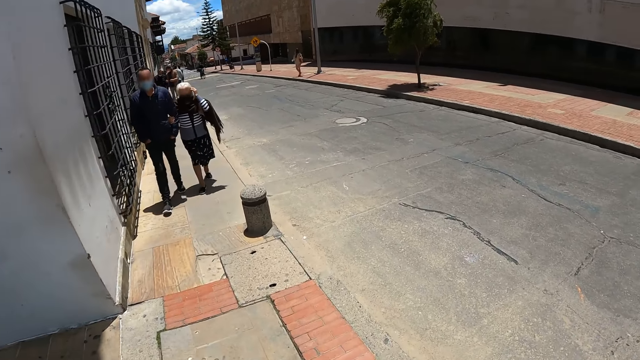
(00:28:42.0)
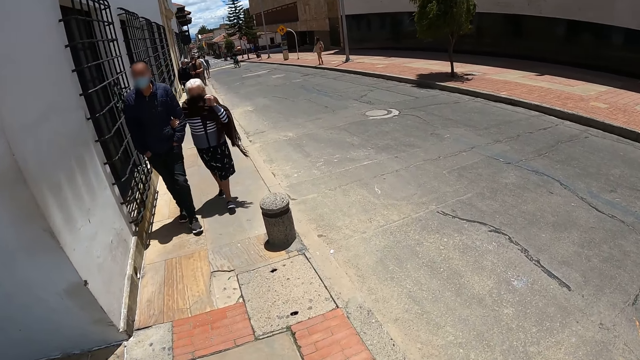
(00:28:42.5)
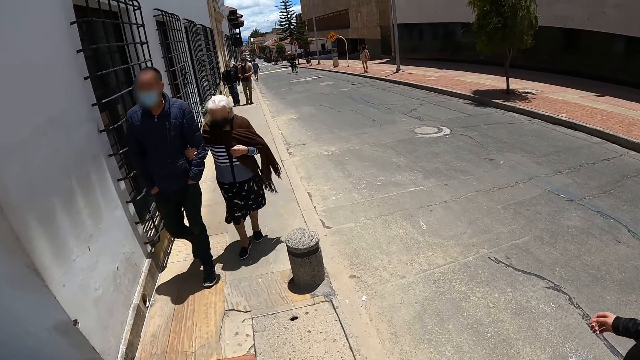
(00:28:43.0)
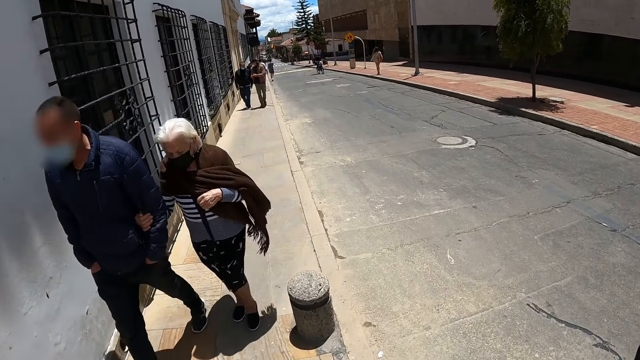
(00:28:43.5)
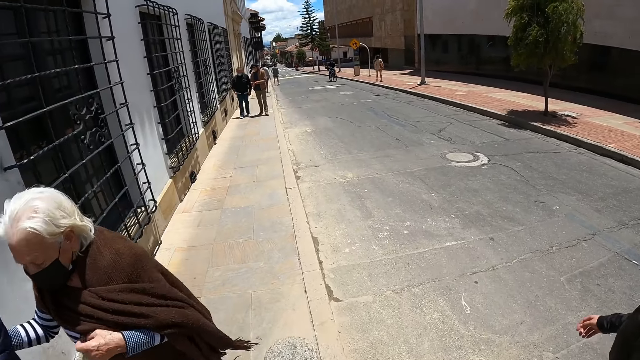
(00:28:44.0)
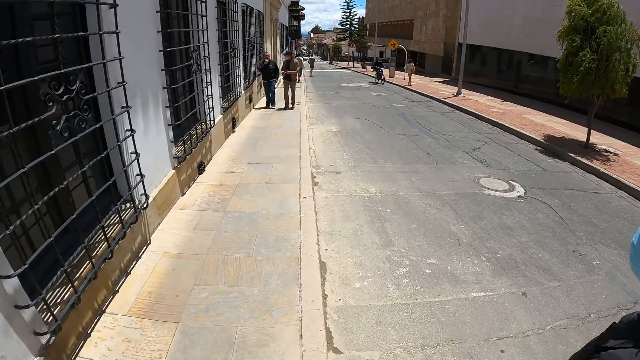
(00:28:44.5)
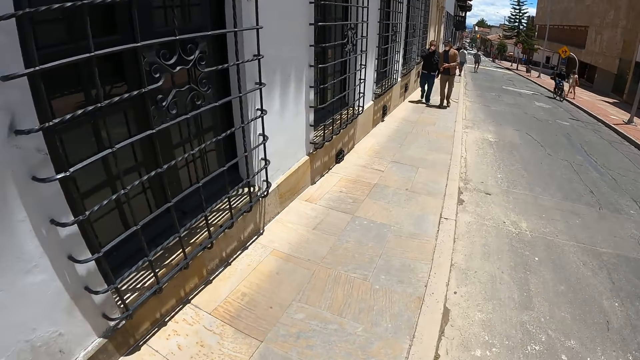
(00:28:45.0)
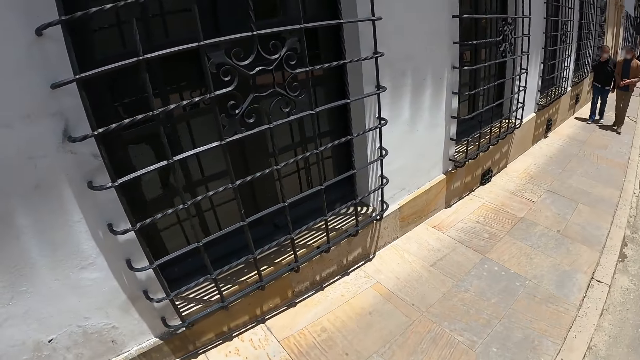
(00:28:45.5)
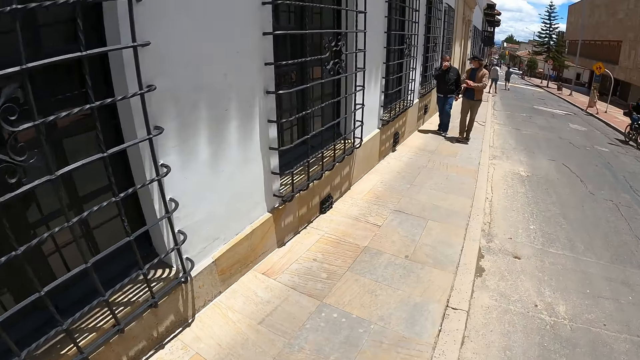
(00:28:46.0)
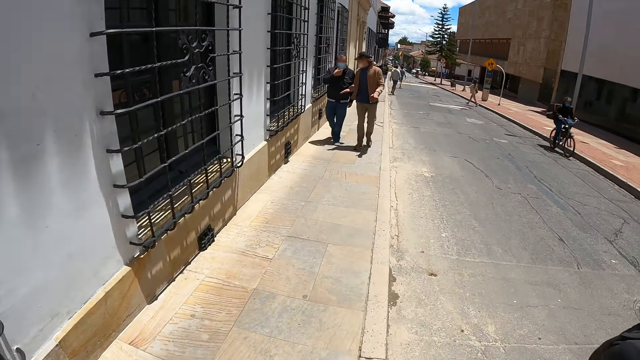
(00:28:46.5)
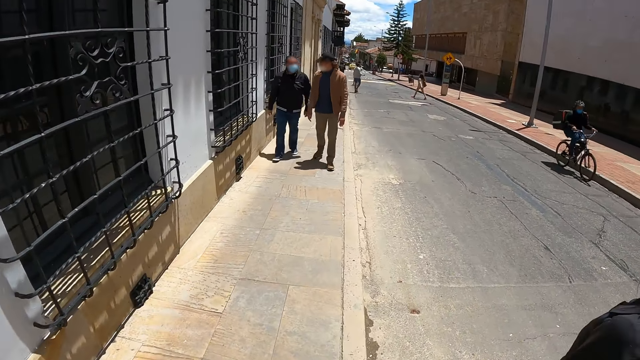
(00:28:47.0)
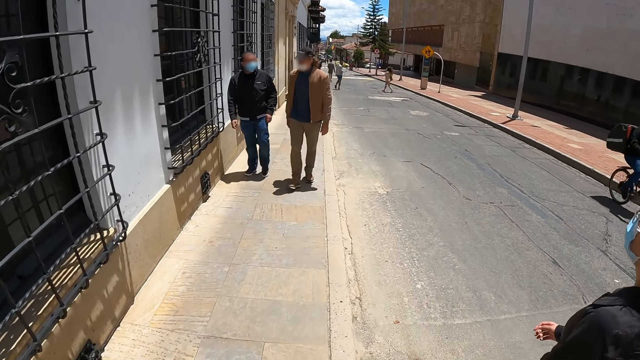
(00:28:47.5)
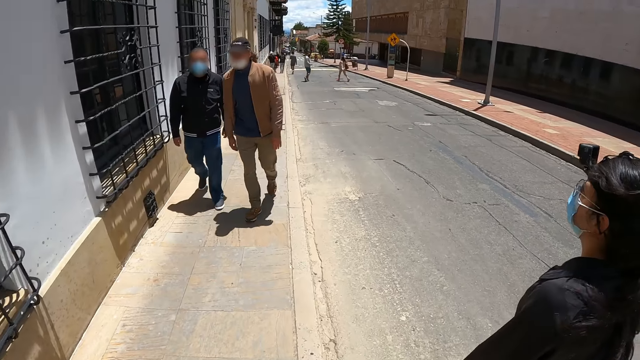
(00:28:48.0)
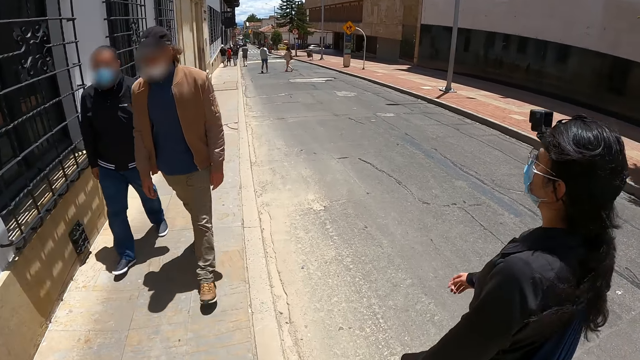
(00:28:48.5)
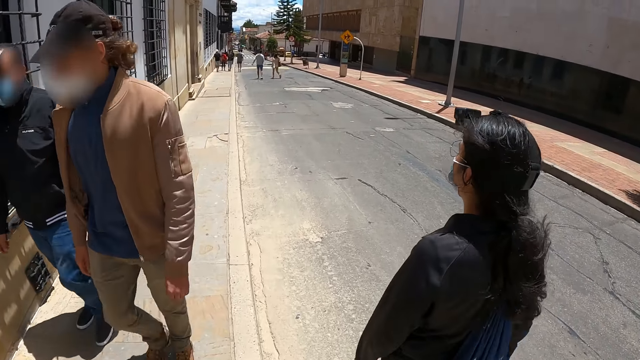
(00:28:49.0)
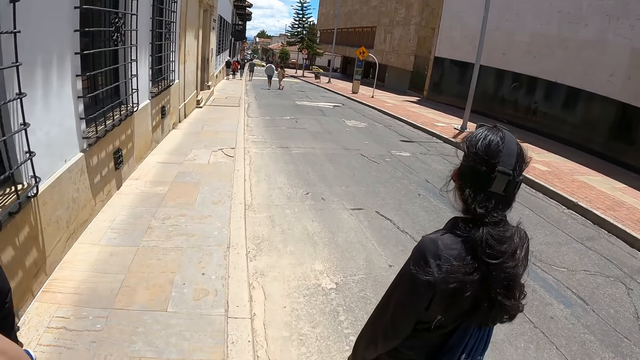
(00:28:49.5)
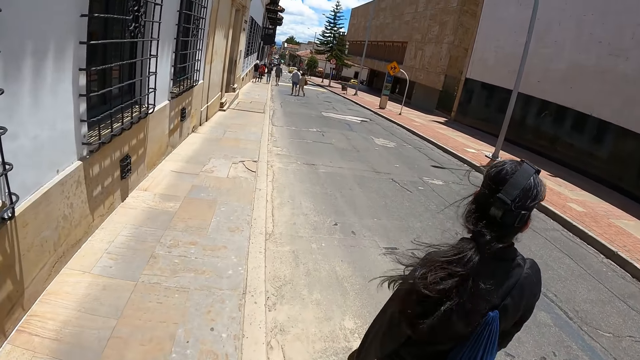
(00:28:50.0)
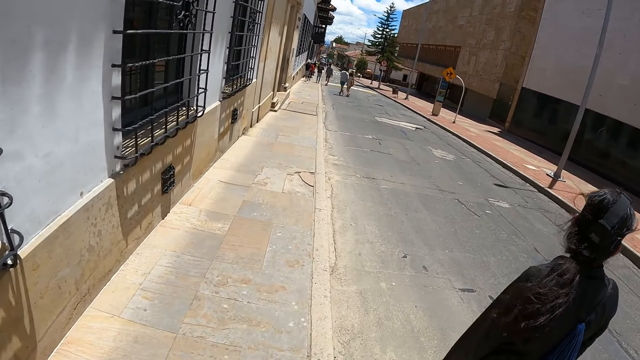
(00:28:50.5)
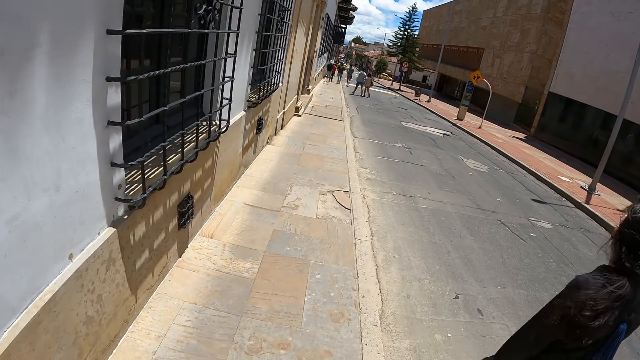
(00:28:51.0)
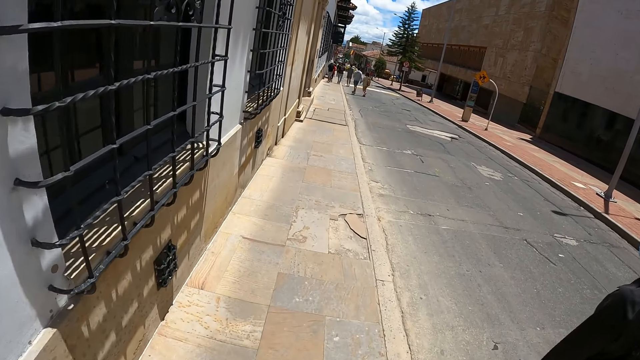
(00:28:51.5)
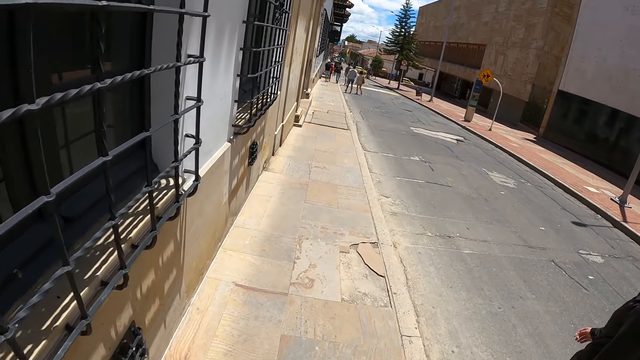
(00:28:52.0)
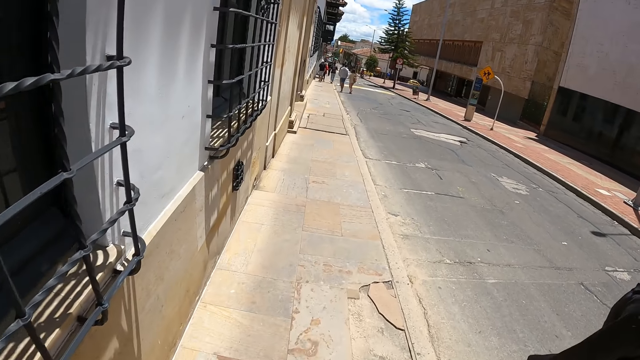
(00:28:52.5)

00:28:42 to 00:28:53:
The camera wearer interacts with a man.

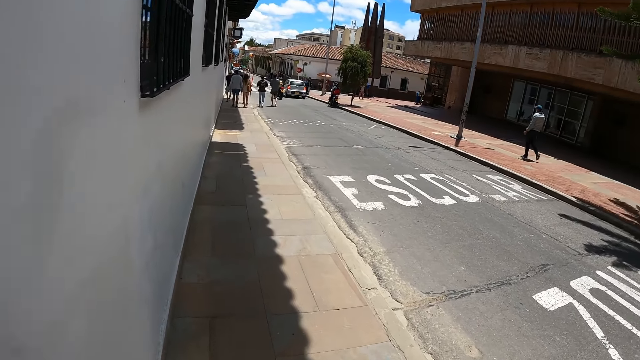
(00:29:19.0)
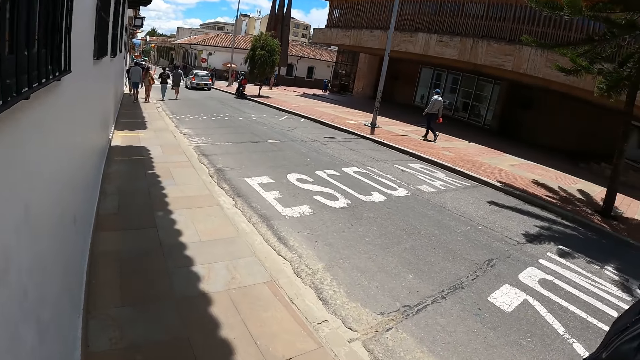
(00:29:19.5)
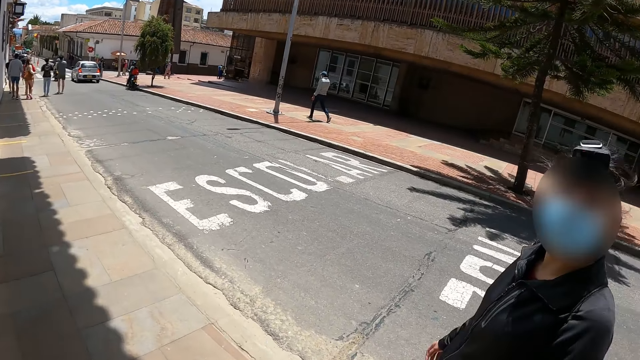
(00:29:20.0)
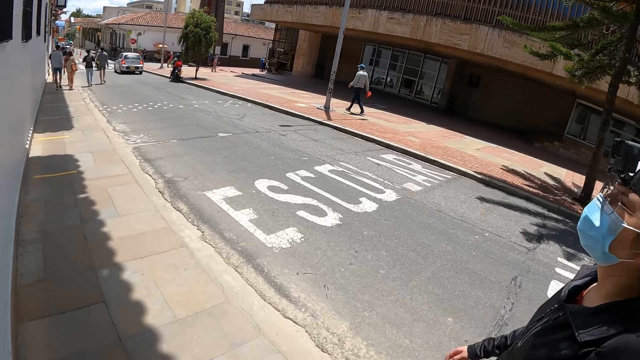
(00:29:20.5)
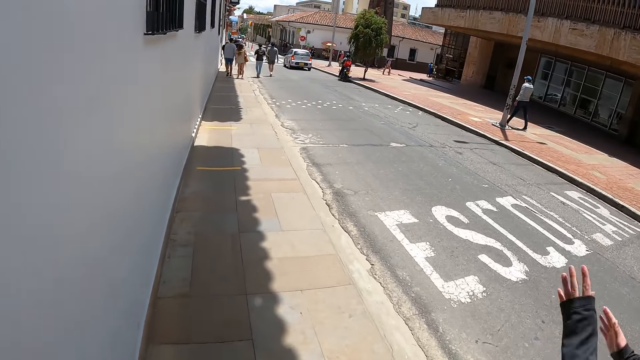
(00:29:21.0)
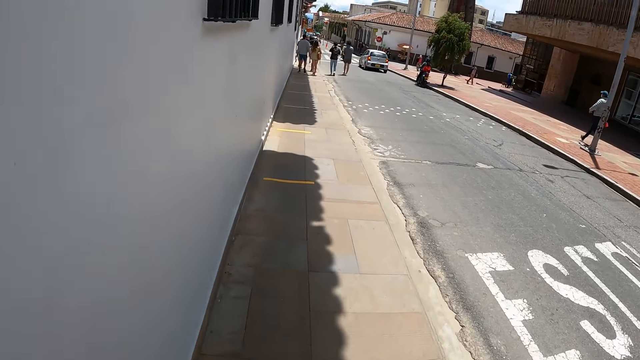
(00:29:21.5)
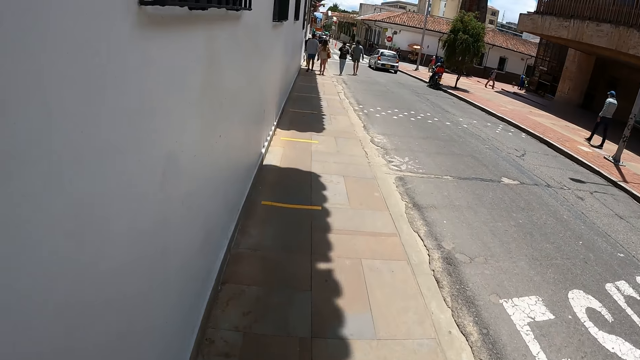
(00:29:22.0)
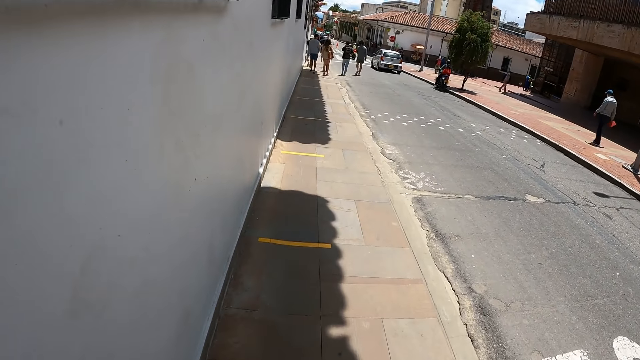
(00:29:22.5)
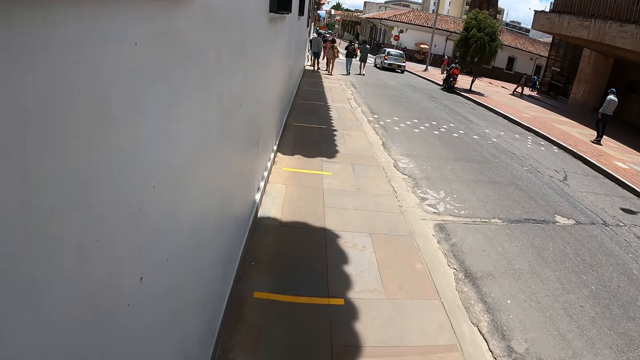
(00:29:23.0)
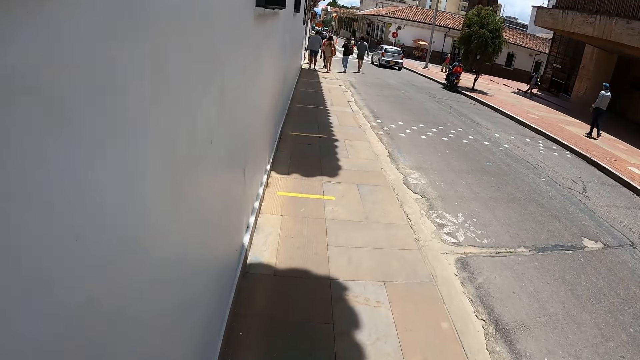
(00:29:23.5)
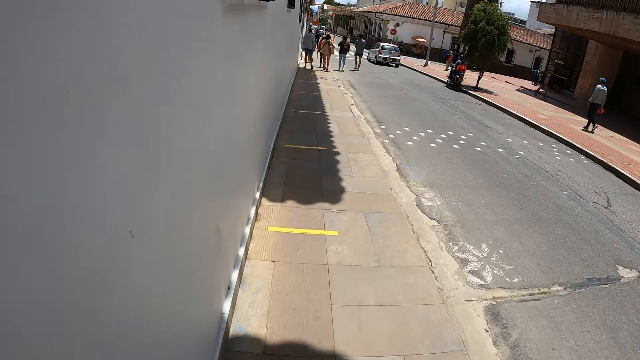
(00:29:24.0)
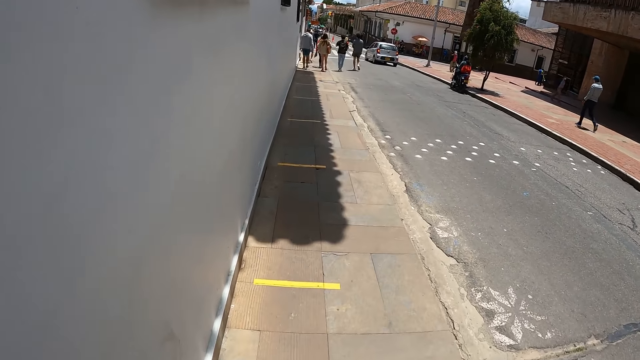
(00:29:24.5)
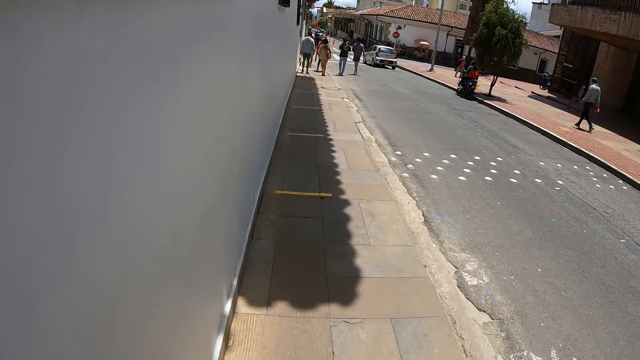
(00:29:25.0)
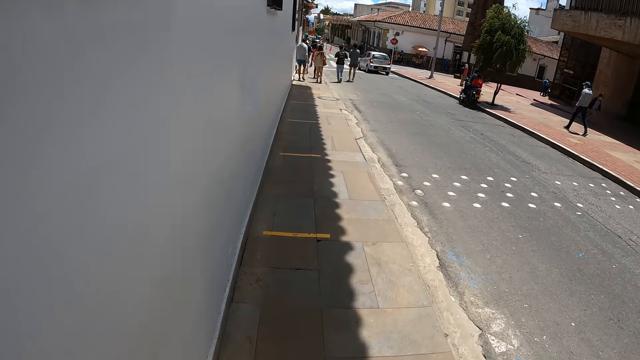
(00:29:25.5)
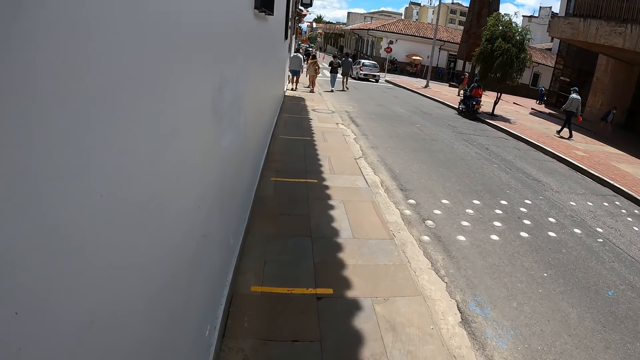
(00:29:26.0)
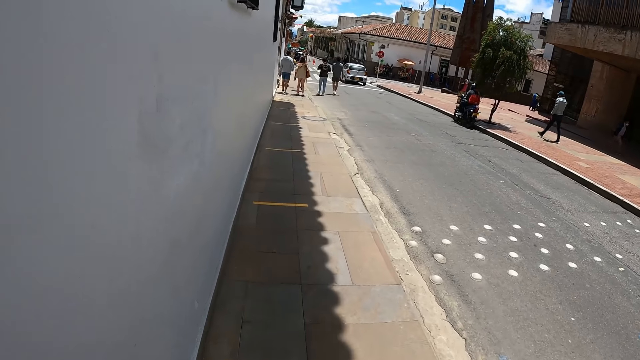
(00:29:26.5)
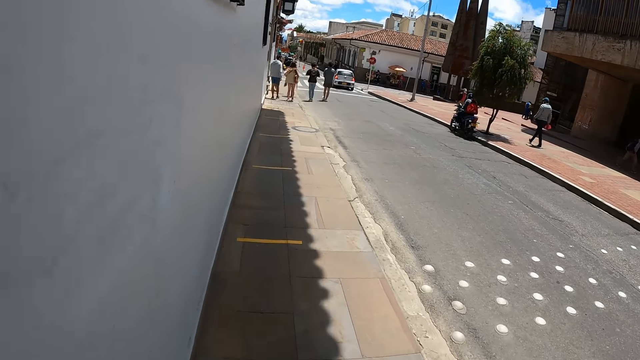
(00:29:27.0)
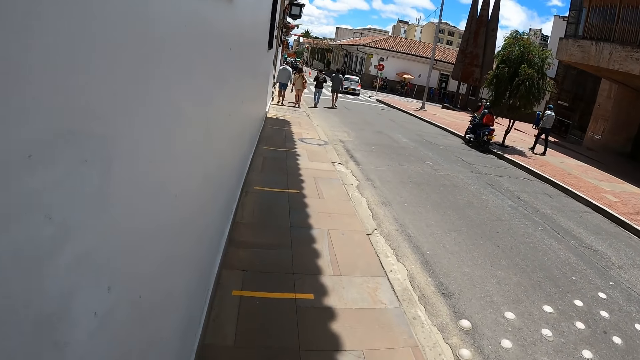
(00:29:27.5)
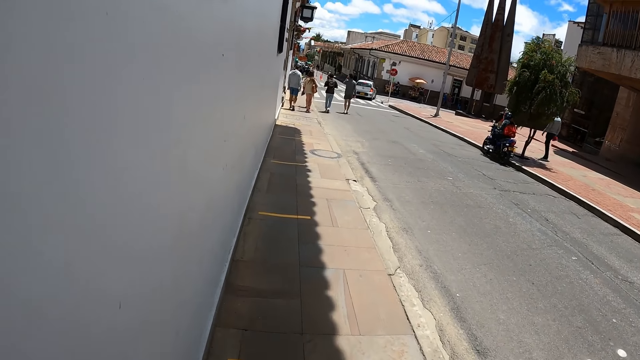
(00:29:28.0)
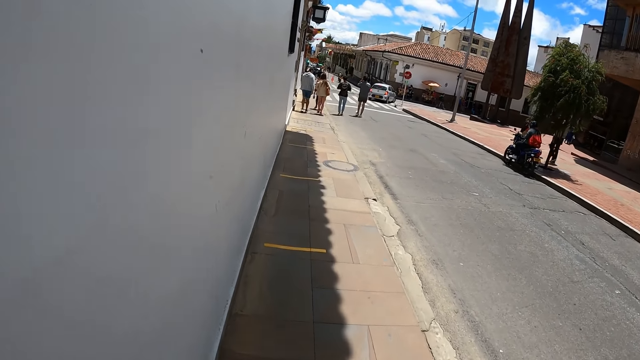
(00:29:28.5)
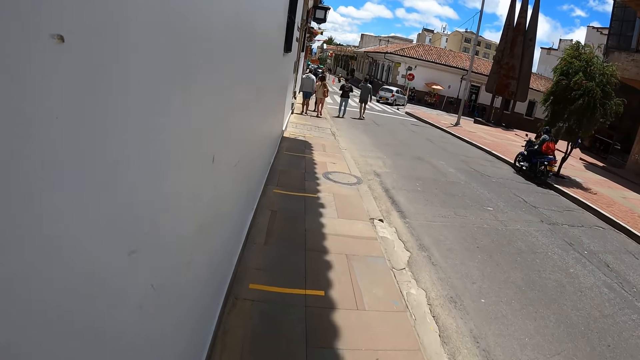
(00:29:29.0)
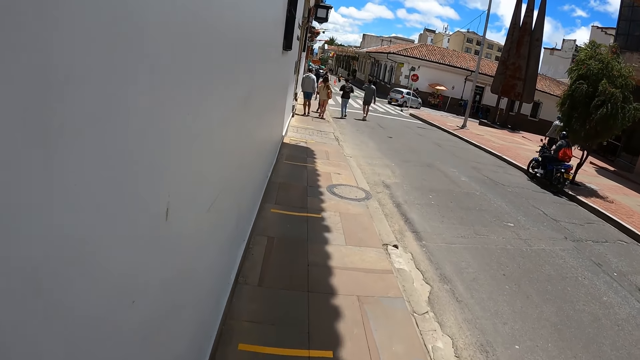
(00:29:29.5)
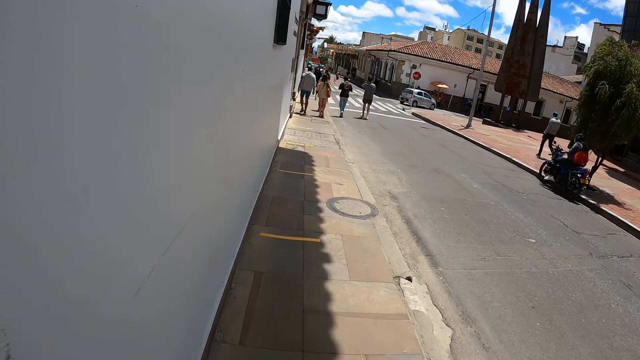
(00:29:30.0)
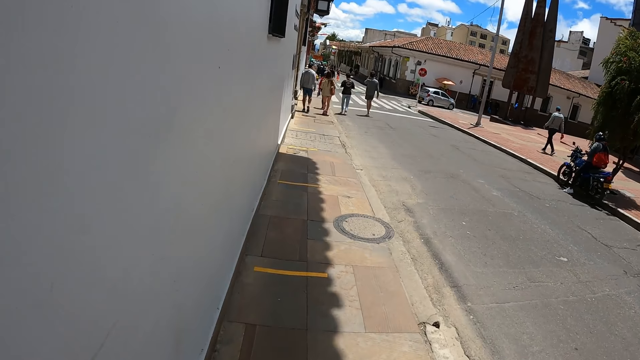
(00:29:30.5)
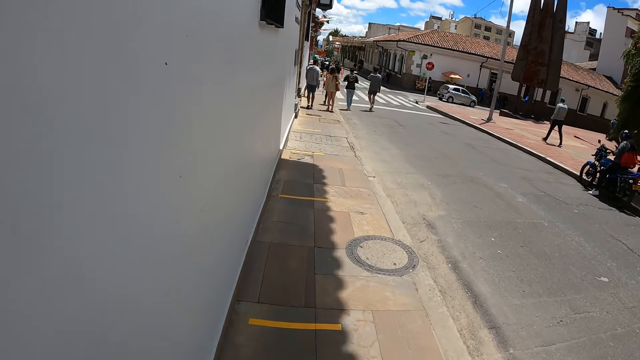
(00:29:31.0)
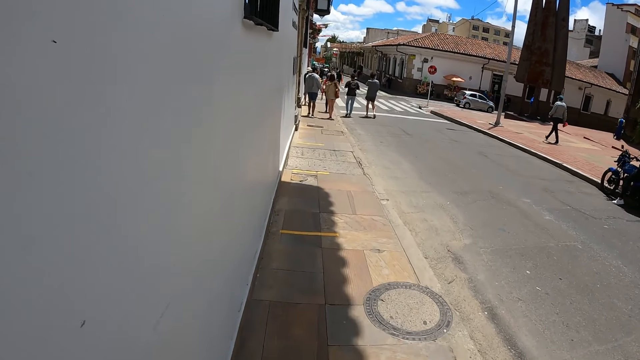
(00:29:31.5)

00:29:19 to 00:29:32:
The camera wearer looks at a woman. They walk. They walk on the pavement.
